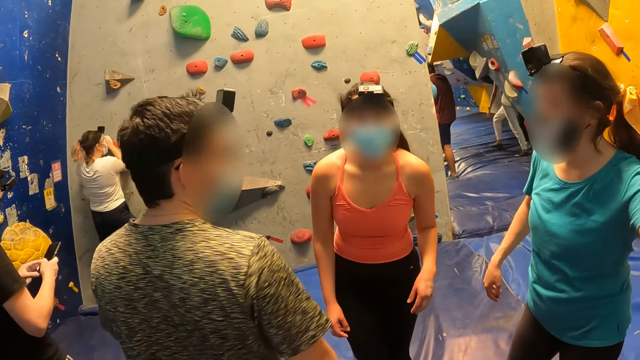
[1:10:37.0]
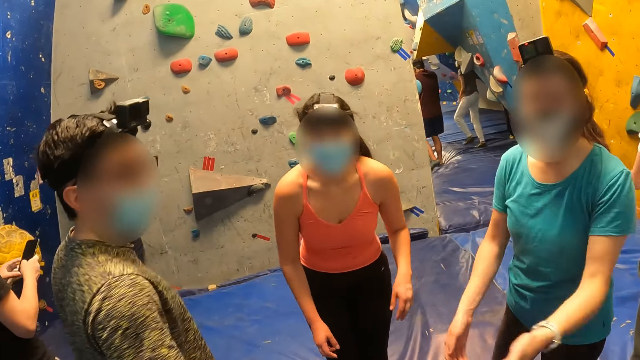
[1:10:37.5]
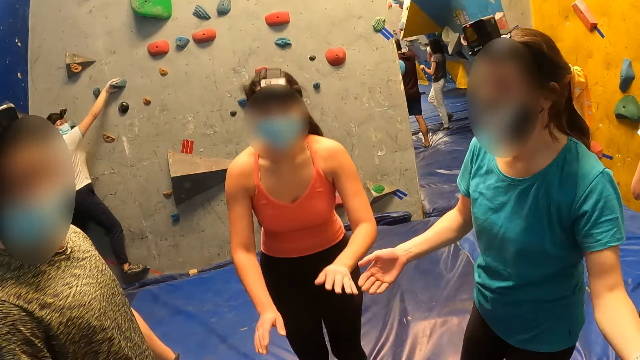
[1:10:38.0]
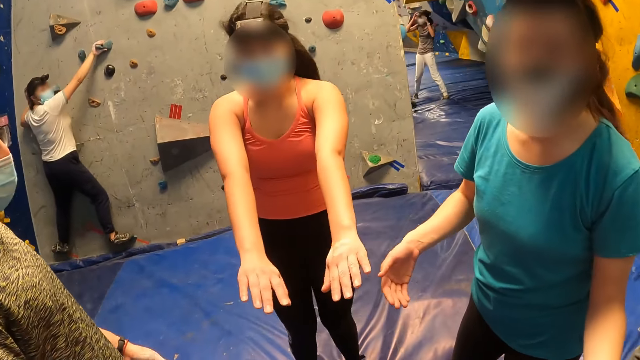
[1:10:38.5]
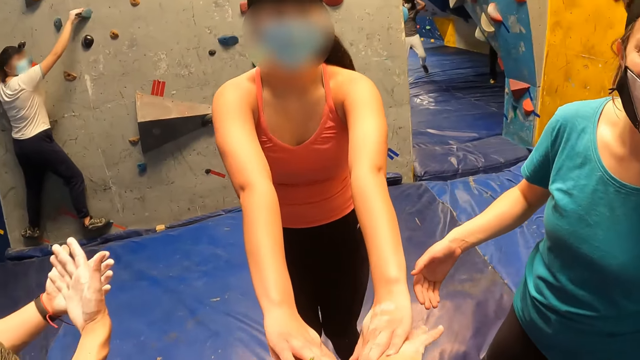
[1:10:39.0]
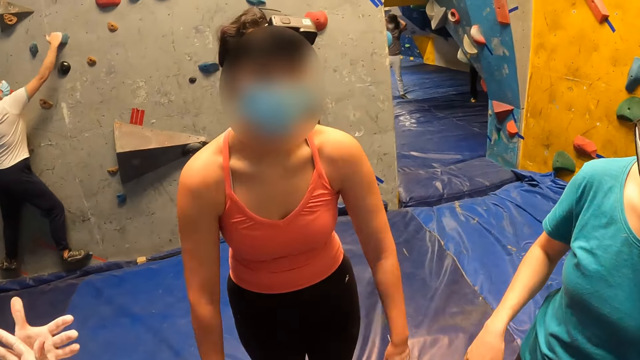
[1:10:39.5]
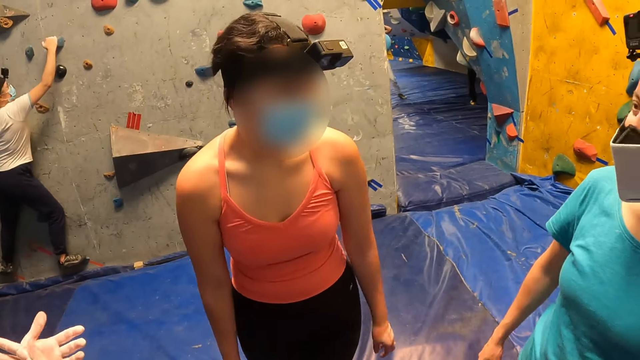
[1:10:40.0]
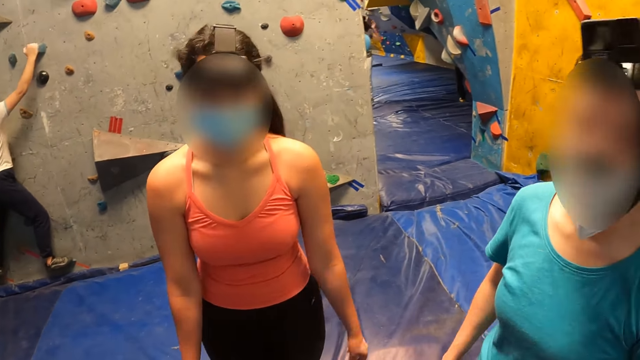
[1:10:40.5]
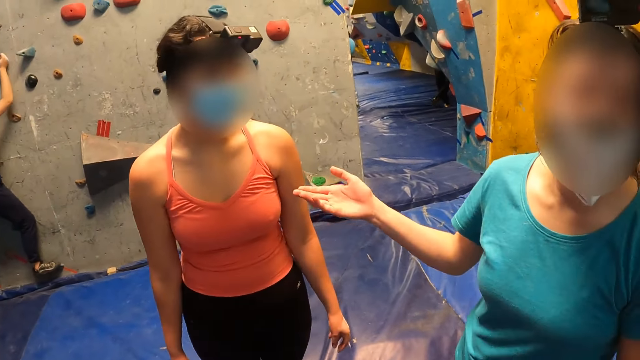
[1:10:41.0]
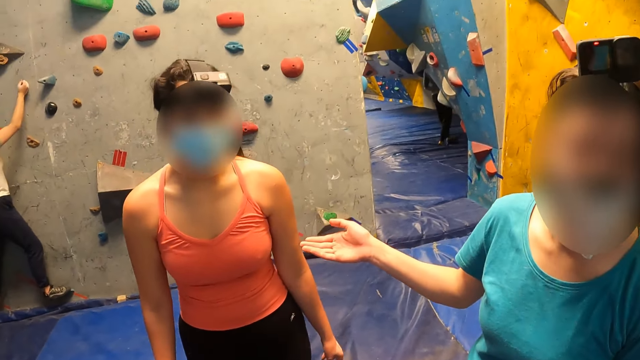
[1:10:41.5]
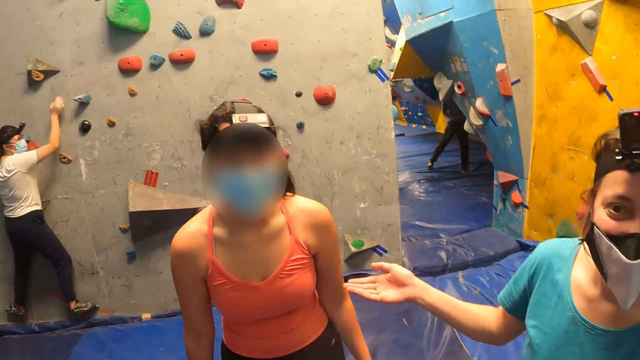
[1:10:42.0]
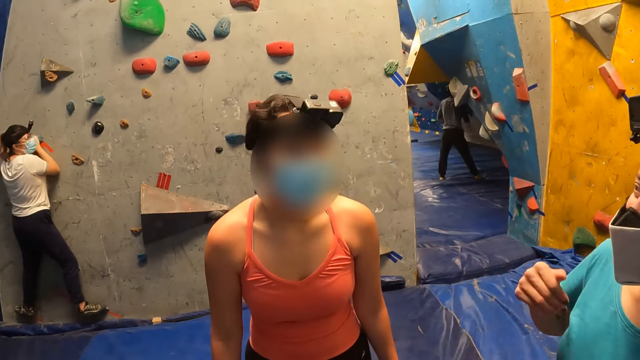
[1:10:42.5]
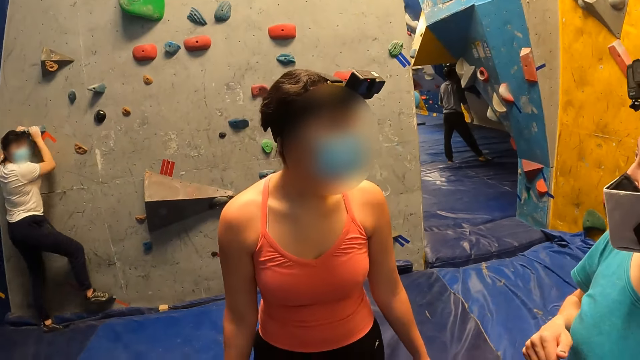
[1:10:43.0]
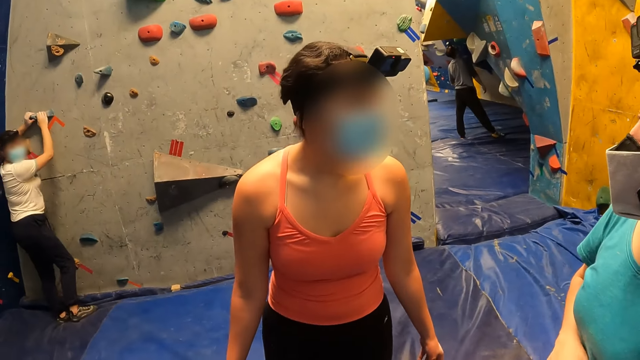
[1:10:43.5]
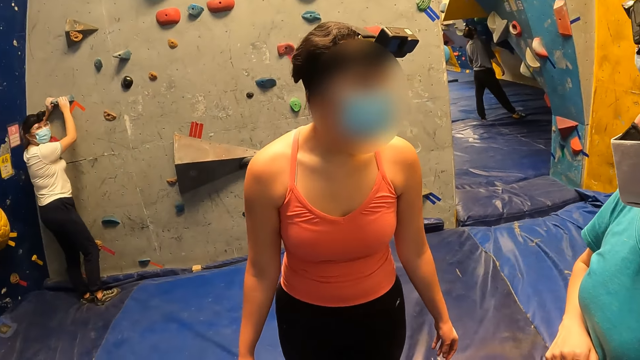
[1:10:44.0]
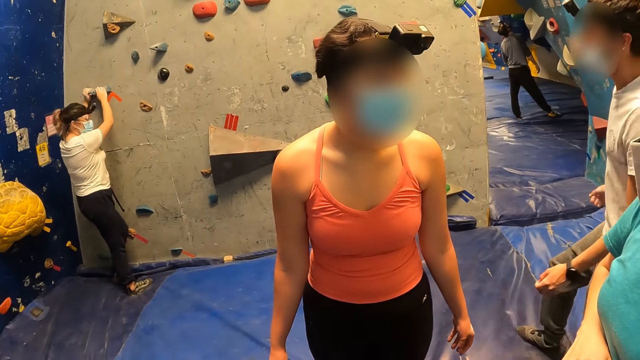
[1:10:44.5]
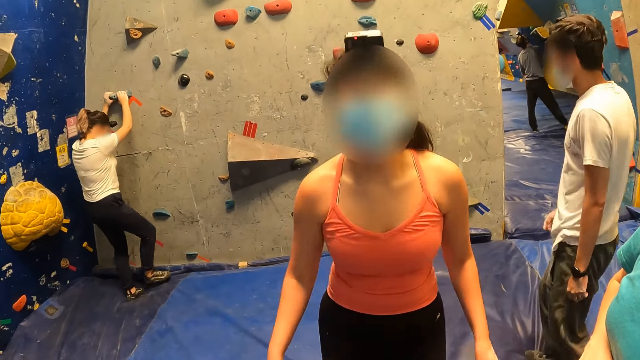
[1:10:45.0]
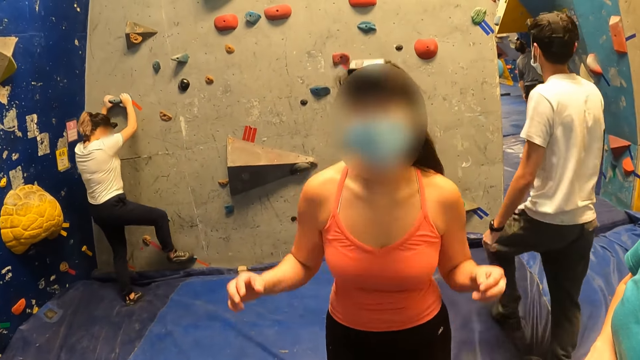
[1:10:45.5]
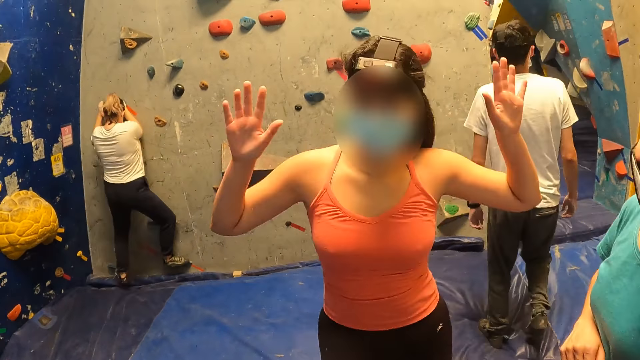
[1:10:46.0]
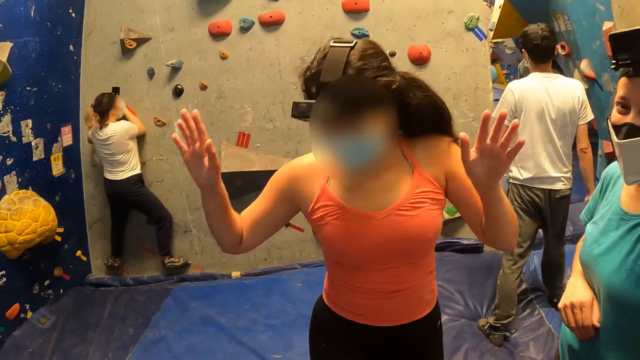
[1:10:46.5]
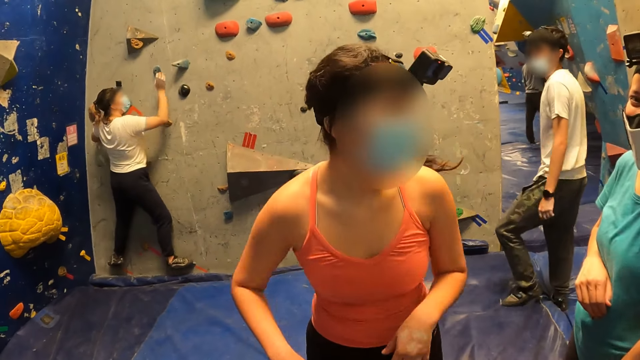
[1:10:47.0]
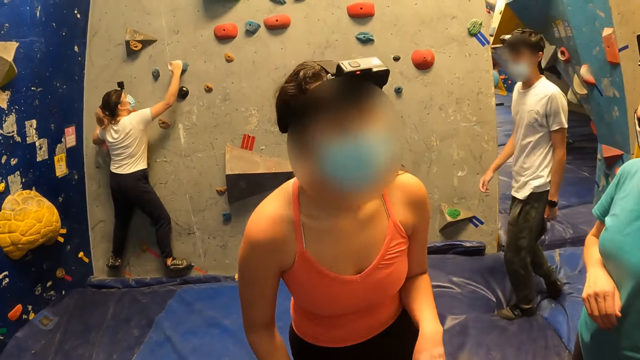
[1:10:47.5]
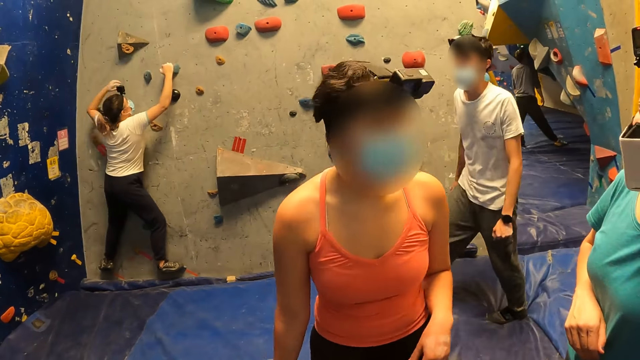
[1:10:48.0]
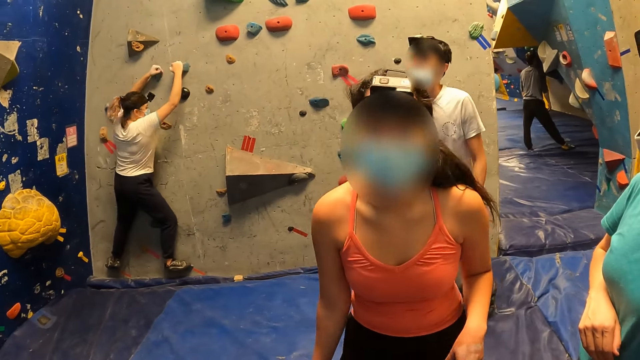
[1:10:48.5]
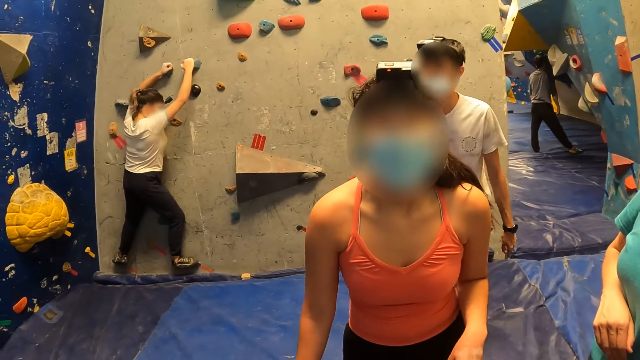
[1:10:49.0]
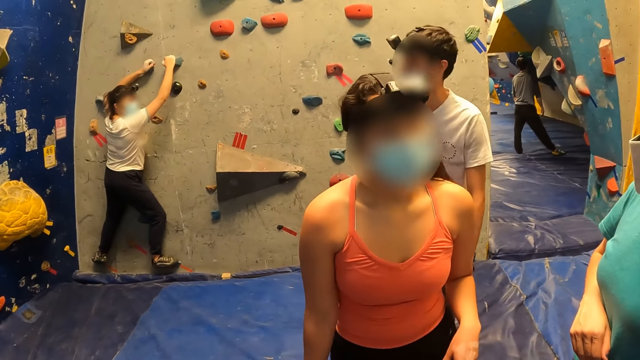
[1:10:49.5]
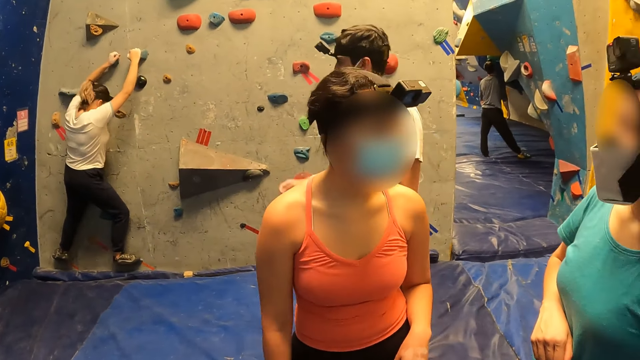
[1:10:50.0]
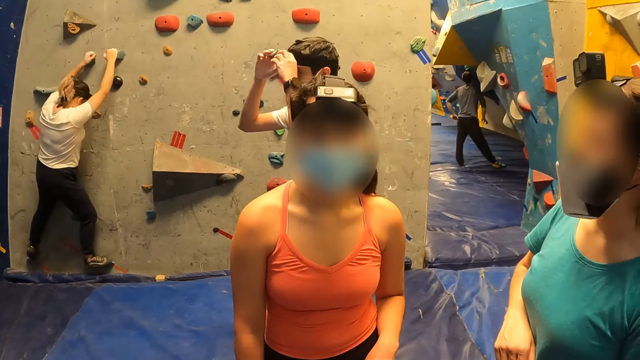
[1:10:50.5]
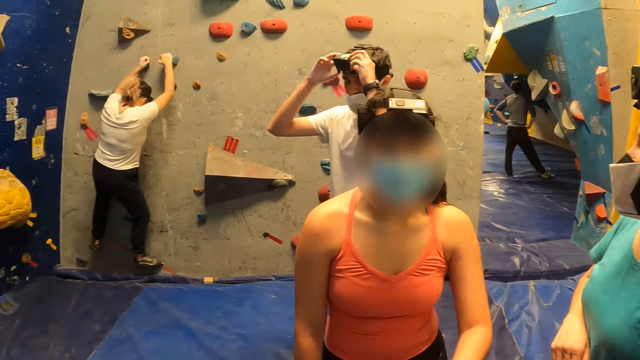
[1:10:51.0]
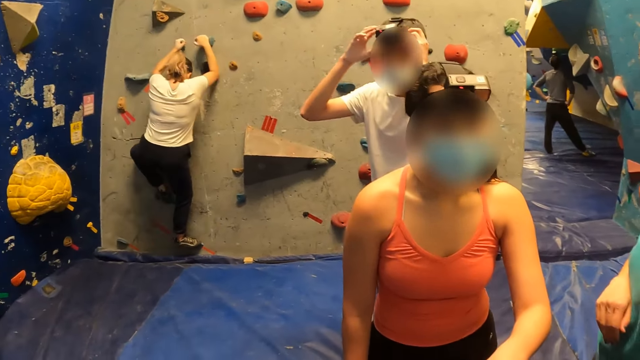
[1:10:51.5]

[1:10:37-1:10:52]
A woman climbs up the wall. Another woman cheers up with the camera wearer. A third woman gestures at the camera wearer. The first woman climbs down the wall and climbs up the wall. The second woman cheers up. The first woman climbs up the wall.

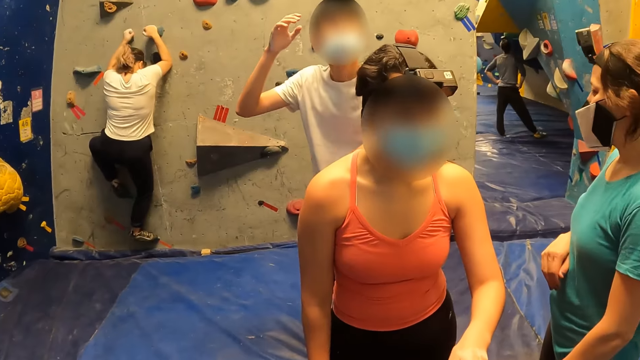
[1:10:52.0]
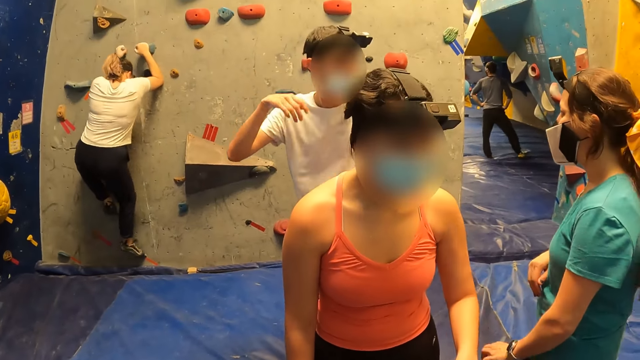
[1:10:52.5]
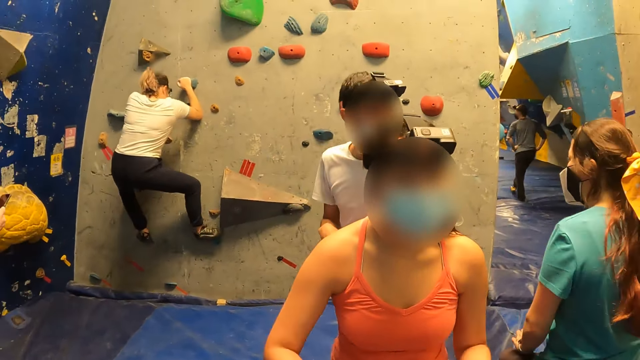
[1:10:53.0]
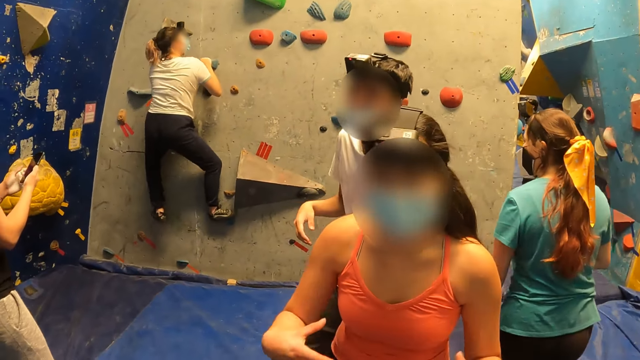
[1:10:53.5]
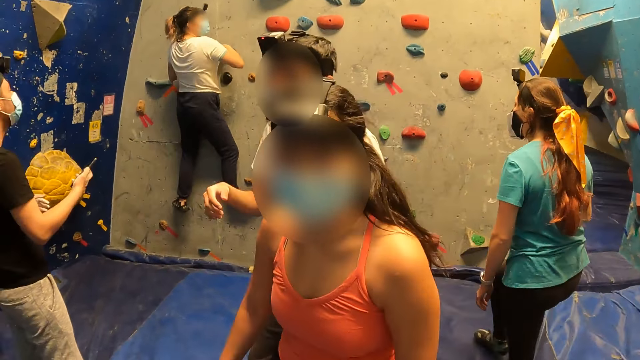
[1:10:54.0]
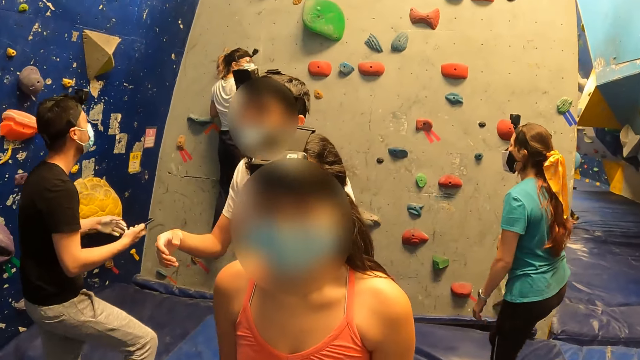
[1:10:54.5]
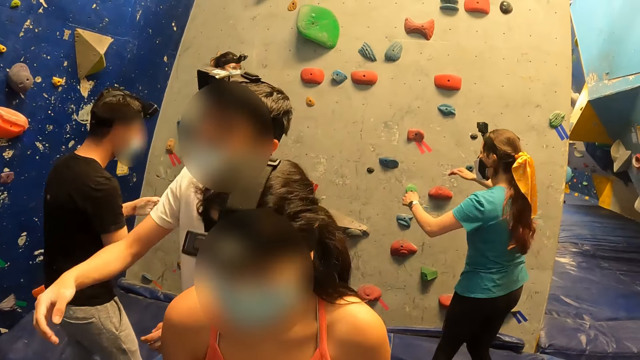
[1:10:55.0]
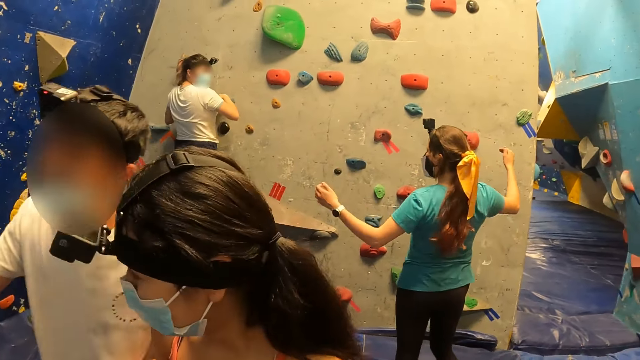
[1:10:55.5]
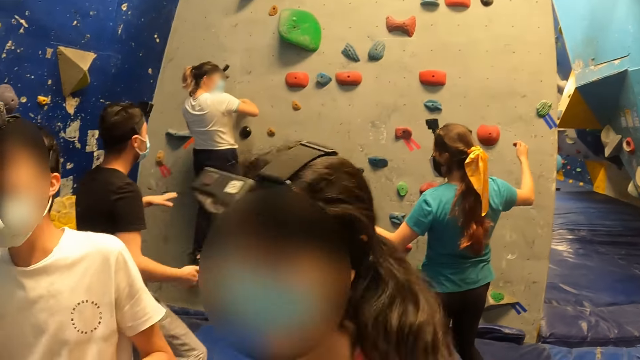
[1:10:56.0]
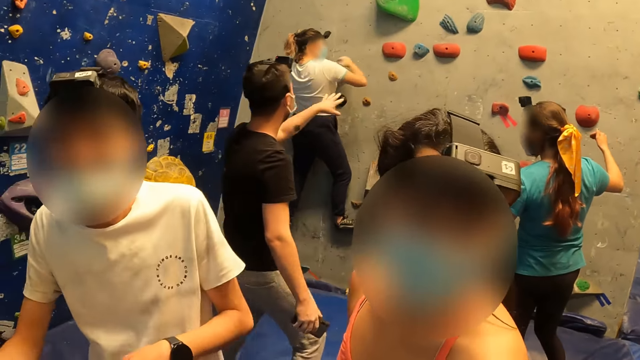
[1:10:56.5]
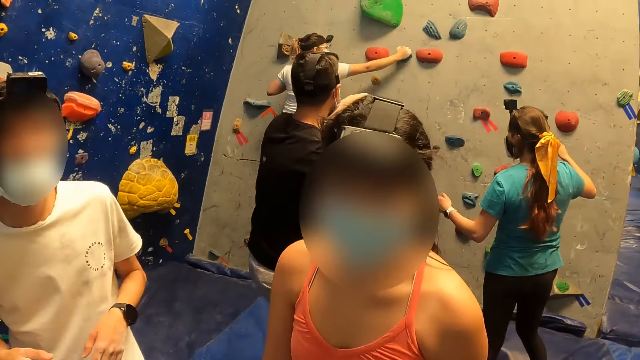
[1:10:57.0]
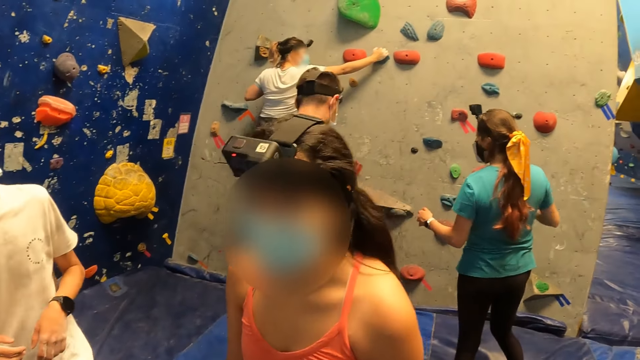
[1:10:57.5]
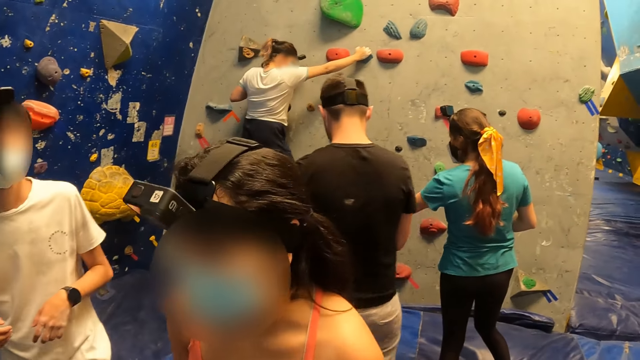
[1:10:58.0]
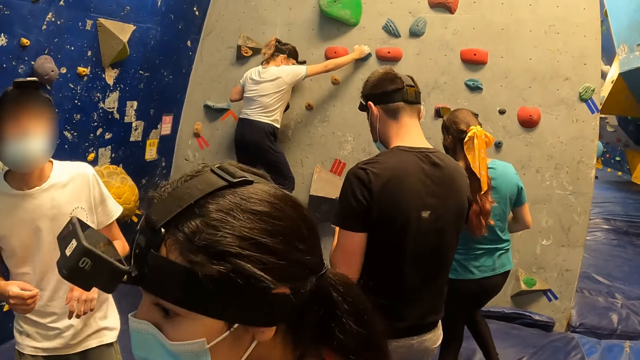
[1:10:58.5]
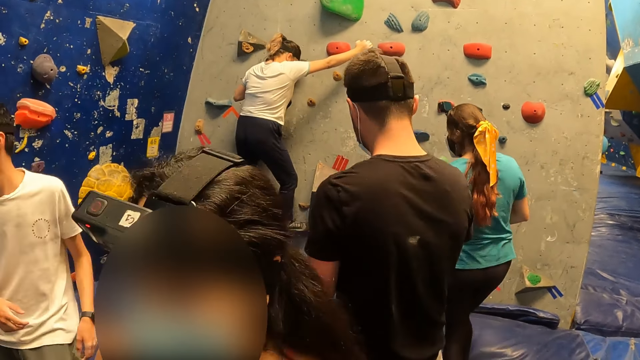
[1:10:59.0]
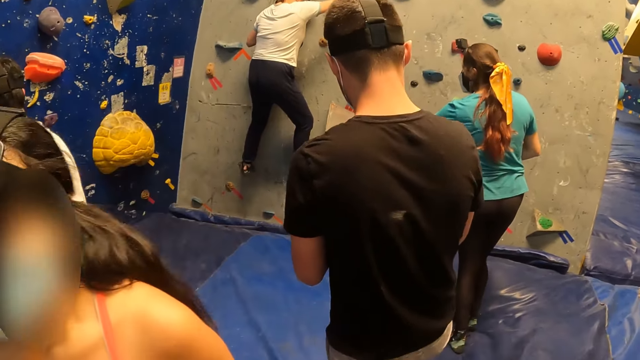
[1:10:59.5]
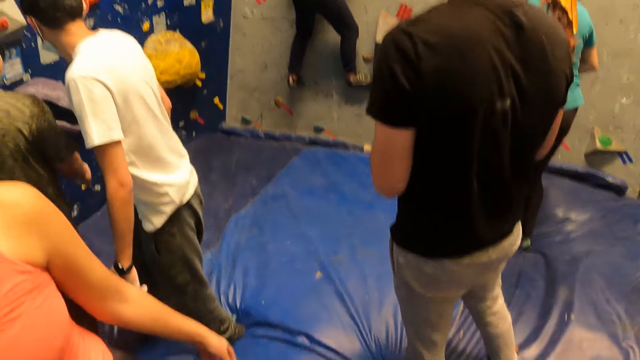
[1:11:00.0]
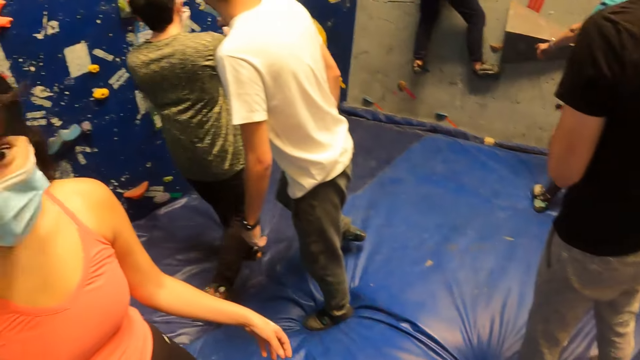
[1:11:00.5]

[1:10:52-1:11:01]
A woman walks to the wall and gestures at another woman. The other woman climbs up the wall. A third woman walks away from the camera wearer.
